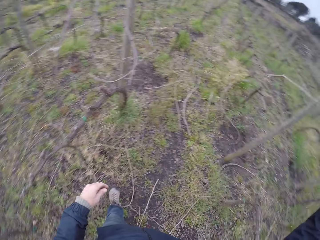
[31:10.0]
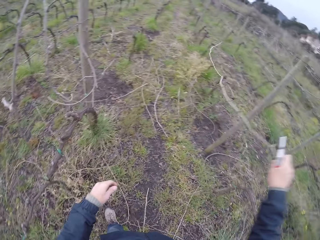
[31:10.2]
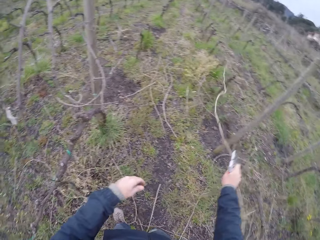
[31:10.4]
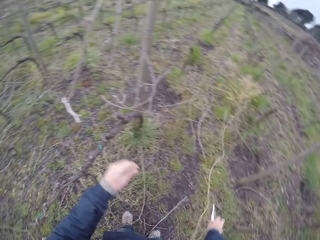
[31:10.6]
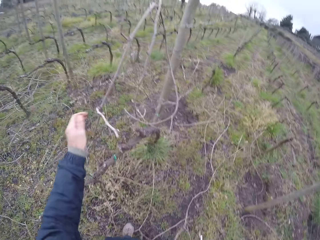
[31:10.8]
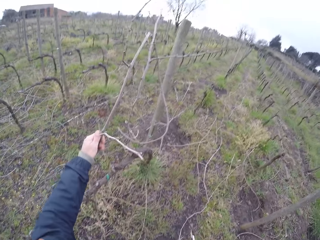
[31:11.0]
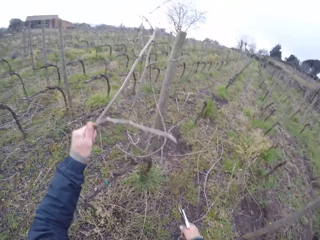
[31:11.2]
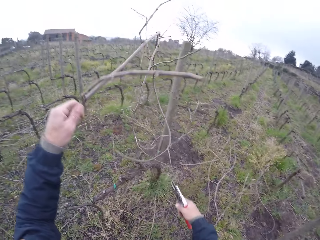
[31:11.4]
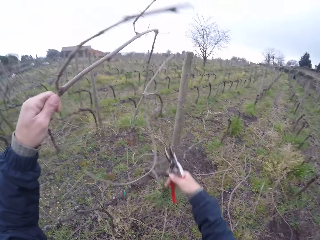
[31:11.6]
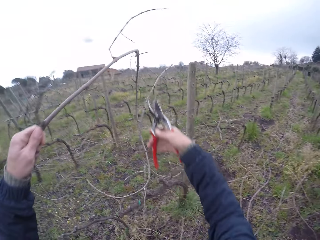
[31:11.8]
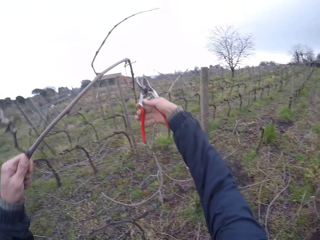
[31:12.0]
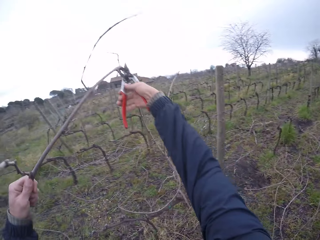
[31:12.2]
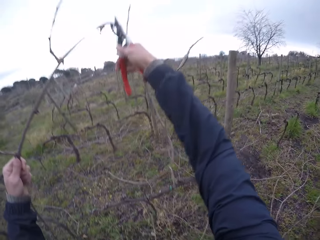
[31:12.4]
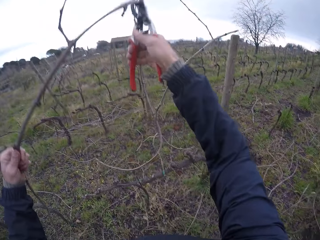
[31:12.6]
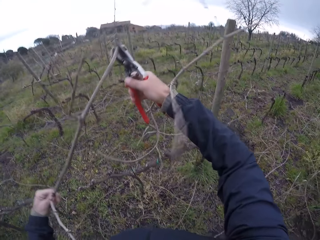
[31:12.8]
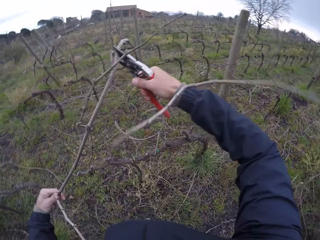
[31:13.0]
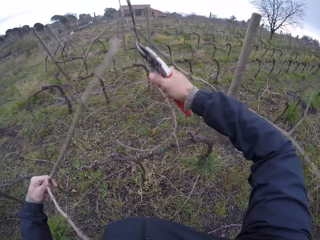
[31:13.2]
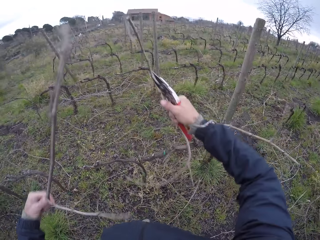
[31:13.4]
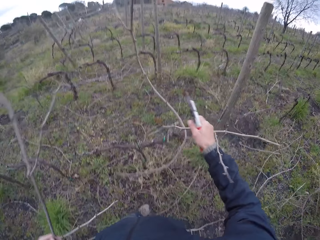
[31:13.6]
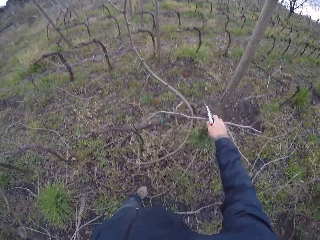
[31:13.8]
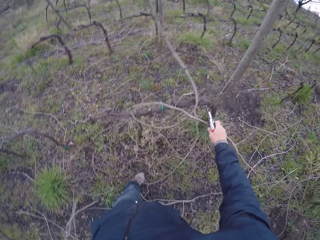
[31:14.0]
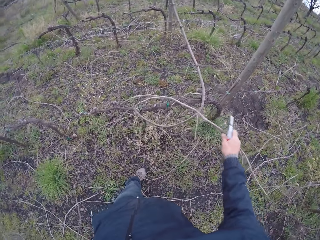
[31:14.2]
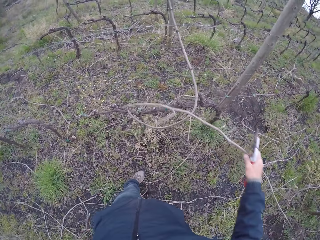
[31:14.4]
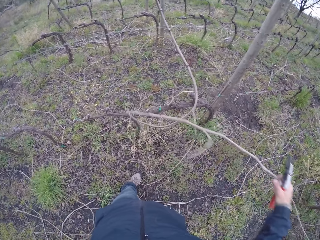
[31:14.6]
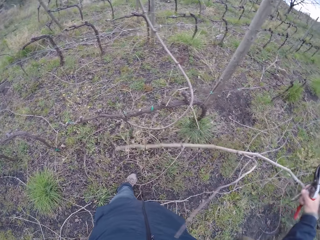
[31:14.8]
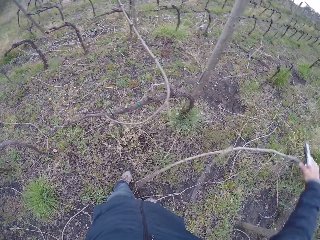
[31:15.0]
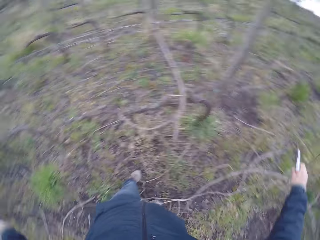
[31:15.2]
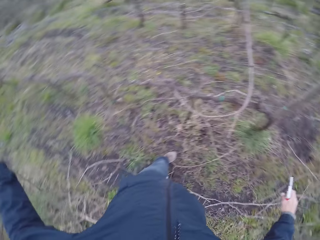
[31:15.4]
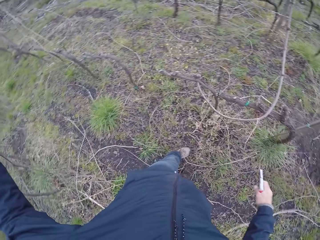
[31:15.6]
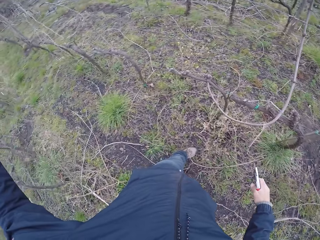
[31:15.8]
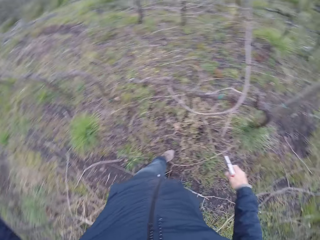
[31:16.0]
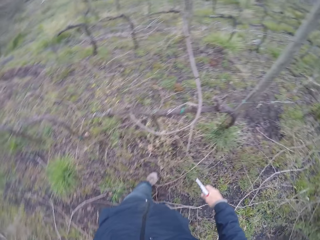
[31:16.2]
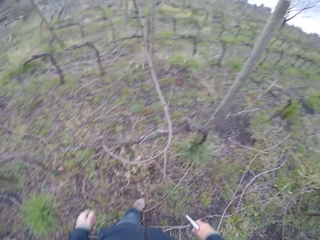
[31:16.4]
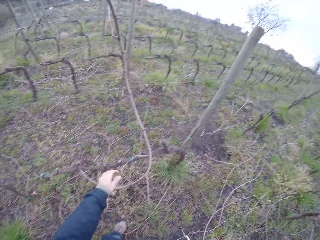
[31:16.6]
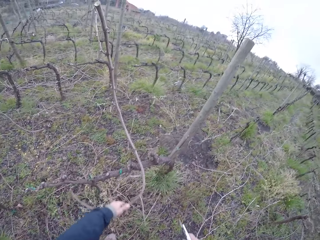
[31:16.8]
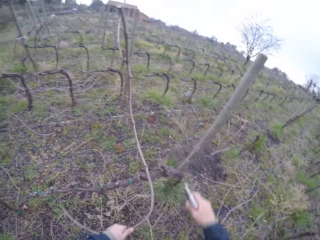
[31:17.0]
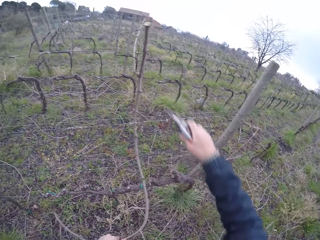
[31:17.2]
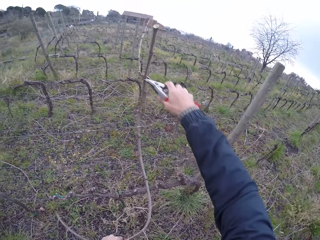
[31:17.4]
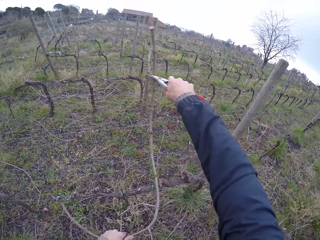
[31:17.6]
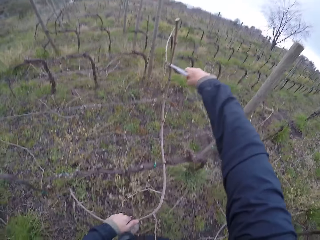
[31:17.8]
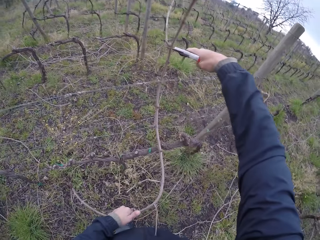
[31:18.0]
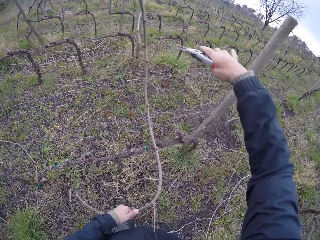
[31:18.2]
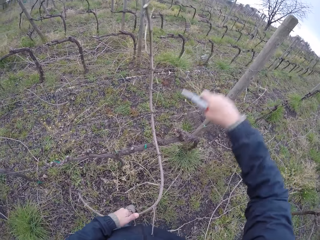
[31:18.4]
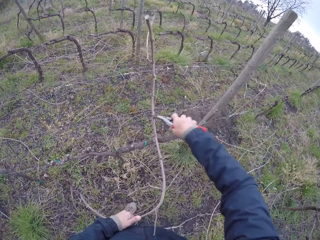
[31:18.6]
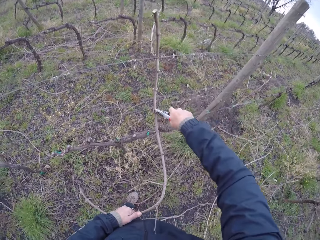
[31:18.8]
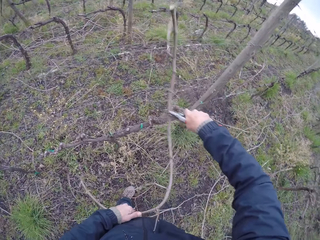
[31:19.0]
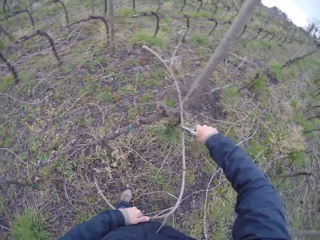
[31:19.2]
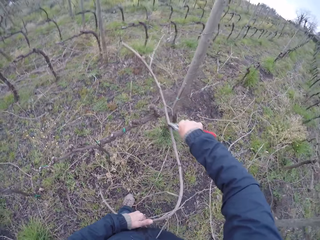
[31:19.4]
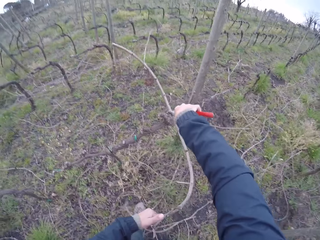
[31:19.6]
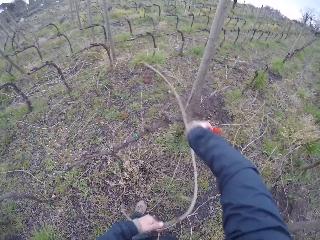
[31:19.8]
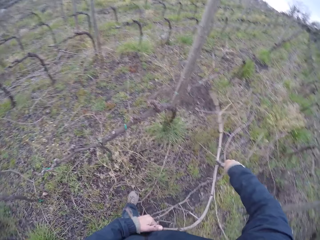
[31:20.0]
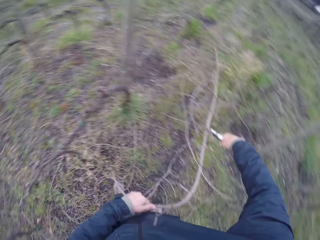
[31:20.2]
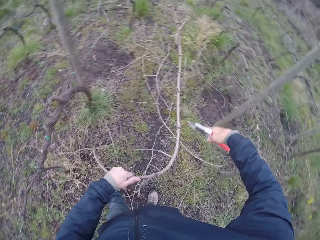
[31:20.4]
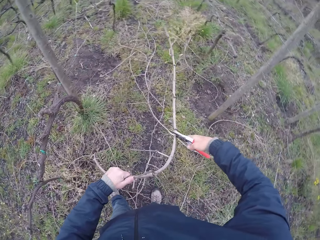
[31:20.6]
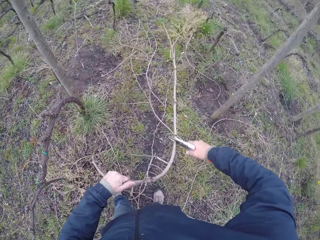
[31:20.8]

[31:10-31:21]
The camera wearer walks. She pulls a tree branch with her left hand. She puts down branches. She cuts the tree branch with the pair of secateurs in her right hand. She picks the branches. She picks the branches and puts down the branches. She picks the branches. She cuts the tree branch with the pair of secateurs in her right hand. She cuts the branches with scissors.

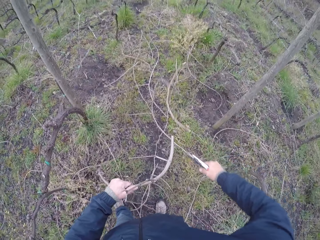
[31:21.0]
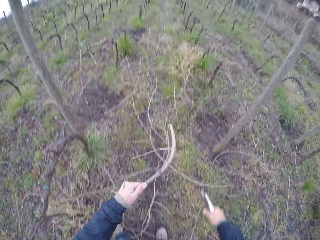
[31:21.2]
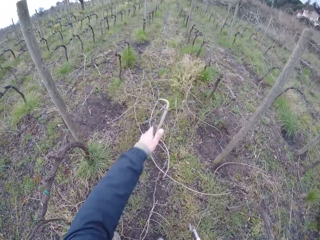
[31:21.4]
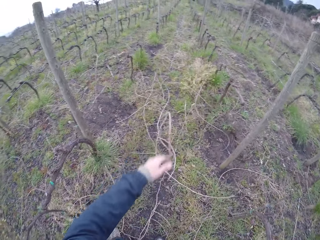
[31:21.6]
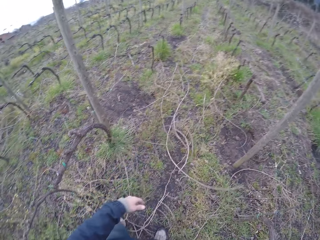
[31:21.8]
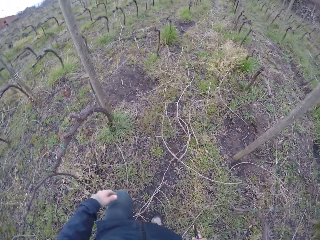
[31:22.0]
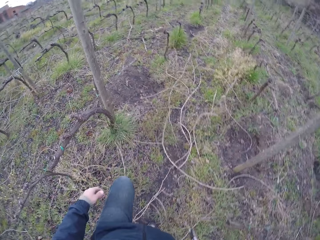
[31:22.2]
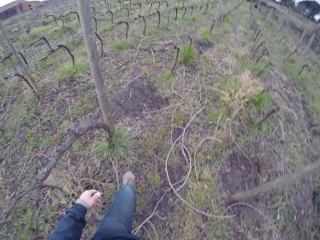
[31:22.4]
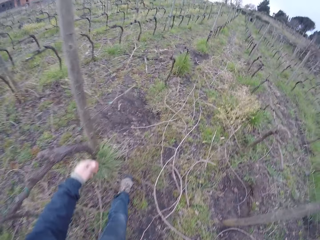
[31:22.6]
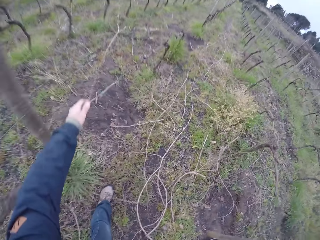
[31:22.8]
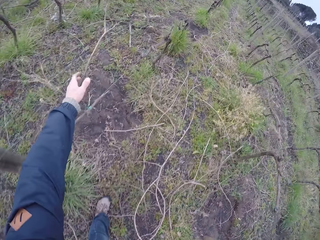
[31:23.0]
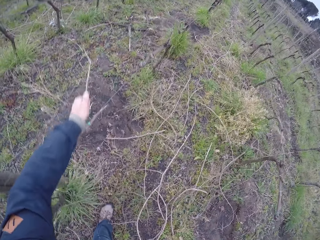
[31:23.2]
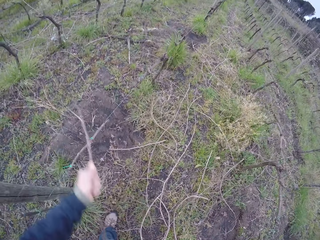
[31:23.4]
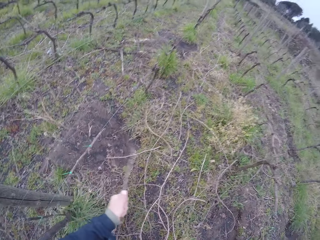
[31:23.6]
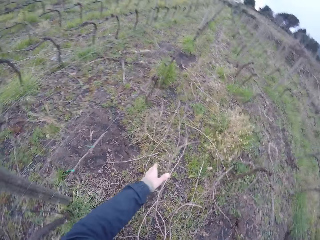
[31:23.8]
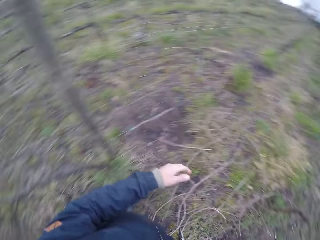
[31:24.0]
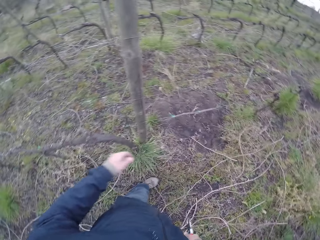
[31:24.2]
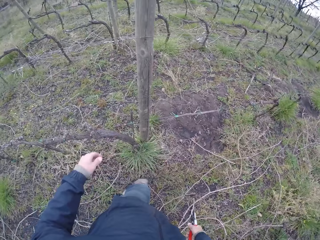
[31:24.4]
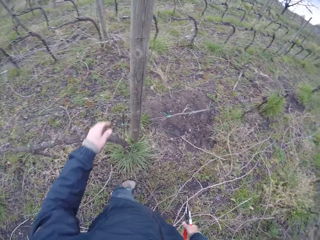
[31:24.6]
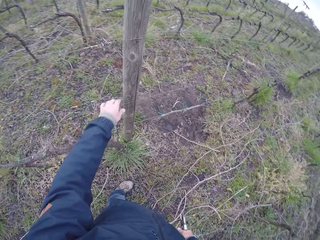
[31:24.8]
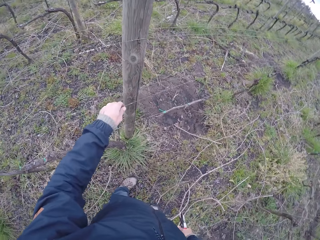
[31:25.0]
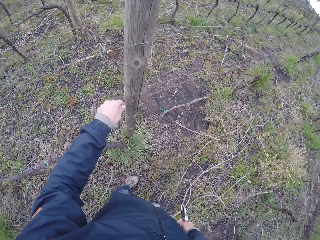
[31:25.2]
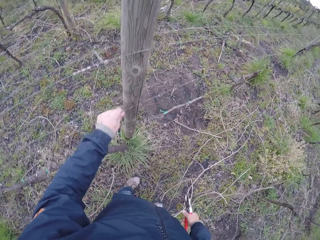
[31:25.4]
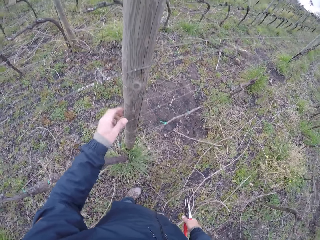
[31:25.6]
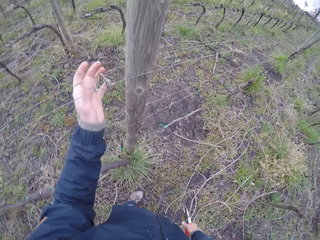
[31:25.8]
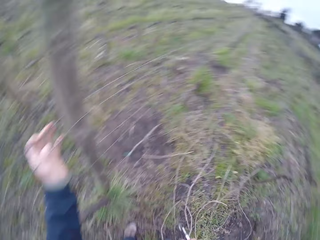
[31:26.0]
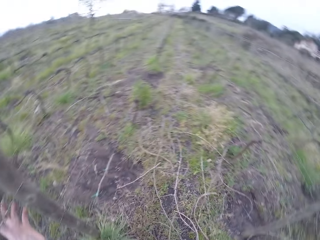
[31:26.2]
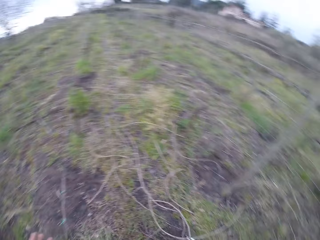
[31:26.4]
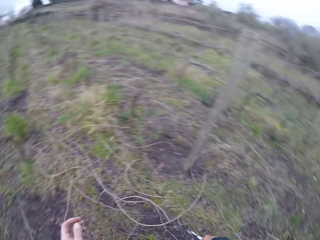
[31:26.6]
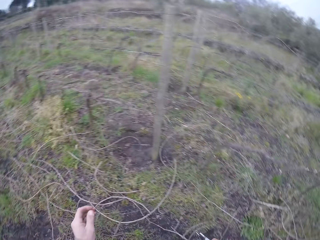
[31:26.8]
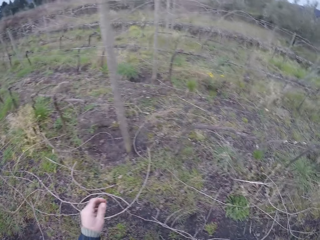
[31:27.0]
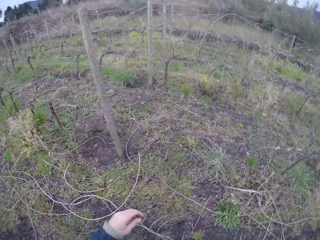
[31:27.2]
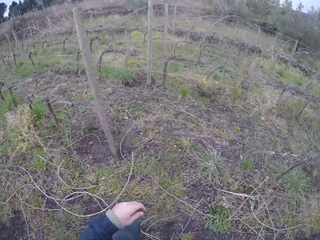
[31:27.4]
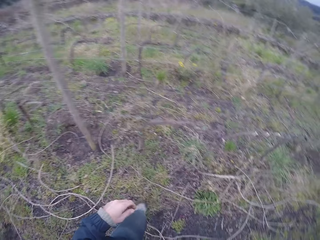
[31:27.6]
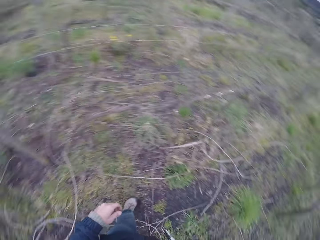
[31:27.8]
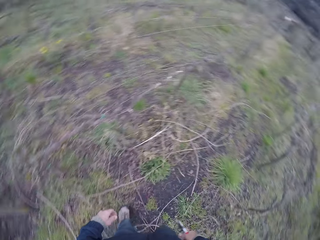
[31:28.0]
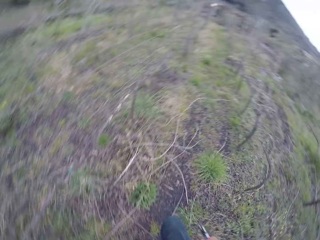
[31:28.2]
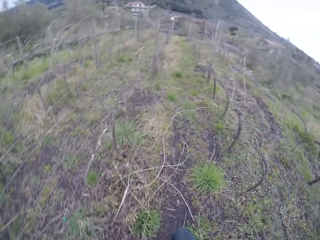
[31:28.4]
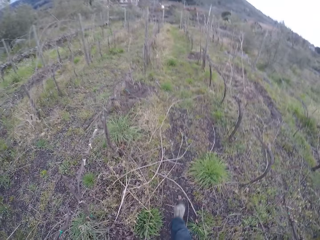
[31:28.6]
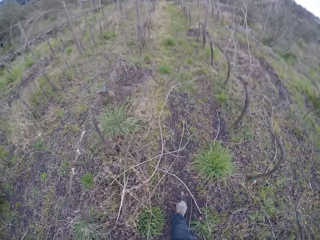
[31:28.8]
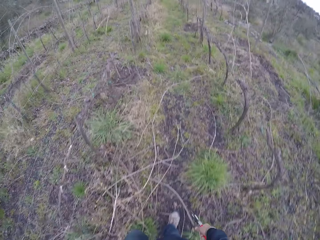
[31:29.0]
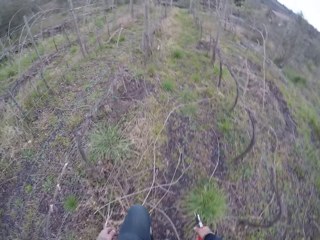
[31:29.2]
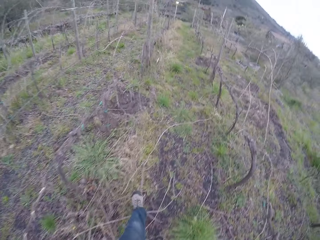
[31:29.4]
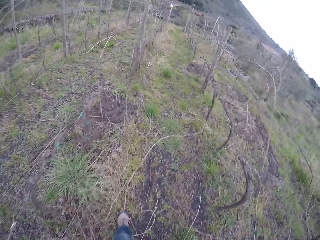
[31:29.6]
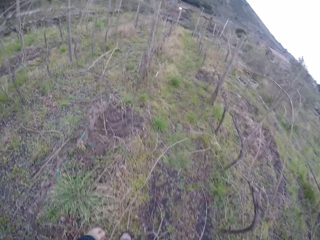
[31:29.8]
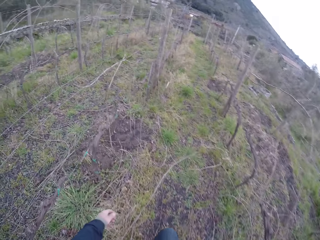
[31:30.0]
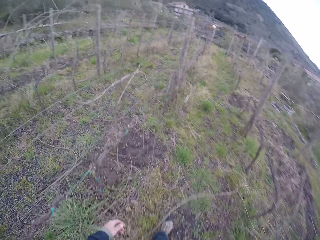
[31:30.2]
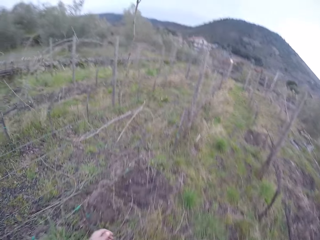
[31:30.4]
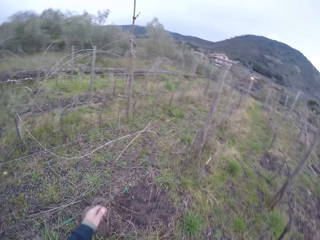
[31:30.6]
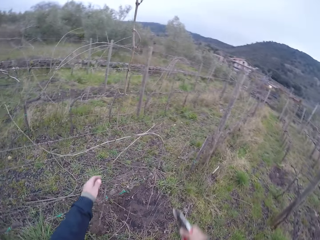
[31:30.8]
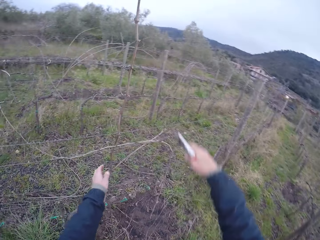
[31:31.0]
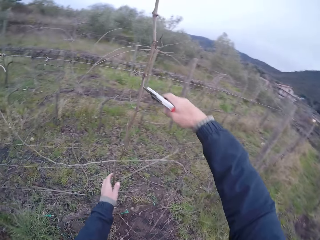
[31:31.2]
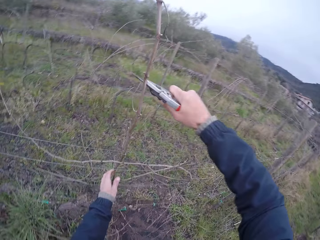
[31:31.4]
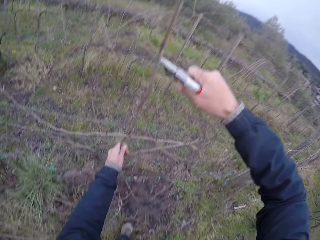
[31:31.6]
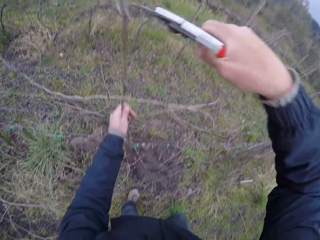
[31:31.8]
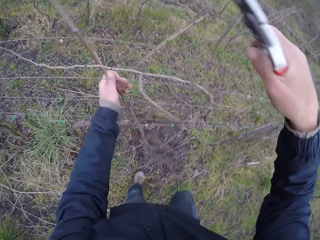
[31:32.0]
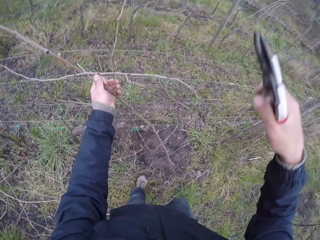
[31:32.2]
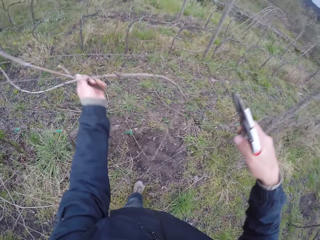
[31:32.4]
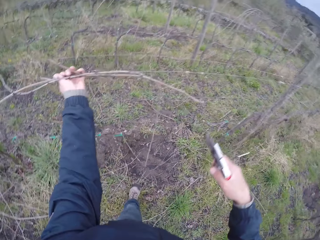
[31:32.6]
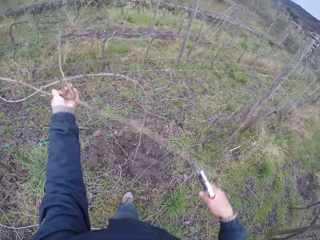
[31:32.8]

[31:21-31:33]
The camera wearer cuts branches with scissors and puts down the branches. She pulls a tree branch with her left hand. She walks, picks the branches, and puts down the branches. She pulls a tree branch with her left hand. She touches a wire and walks. She pulls a tree branch with her left hand. She cuts the branches with the scissors.
